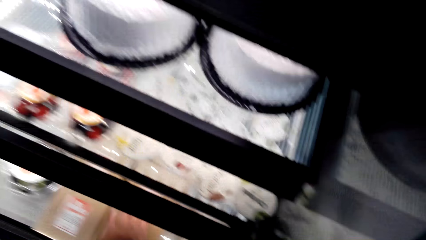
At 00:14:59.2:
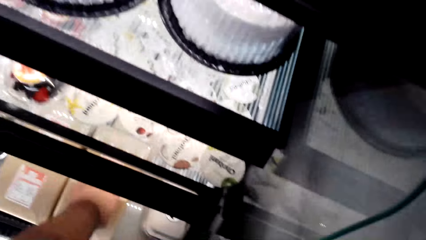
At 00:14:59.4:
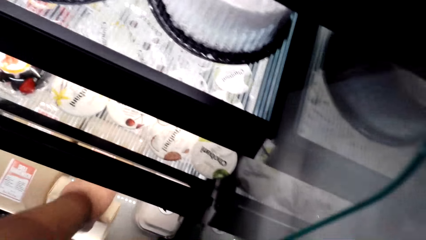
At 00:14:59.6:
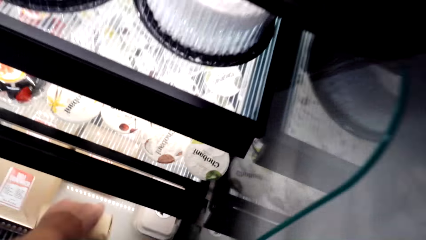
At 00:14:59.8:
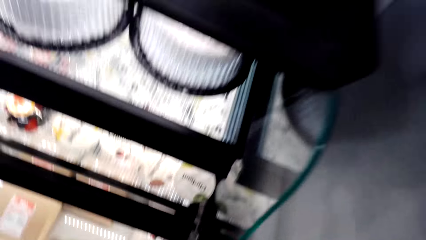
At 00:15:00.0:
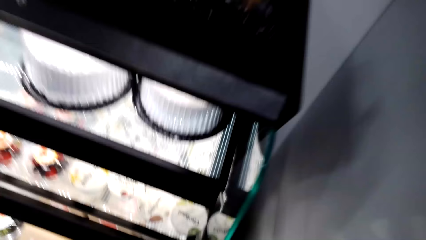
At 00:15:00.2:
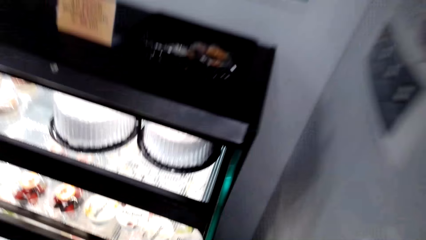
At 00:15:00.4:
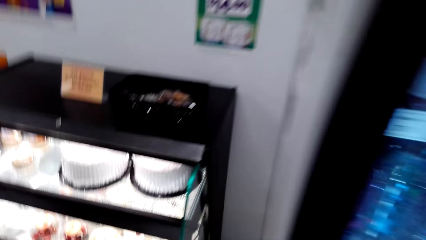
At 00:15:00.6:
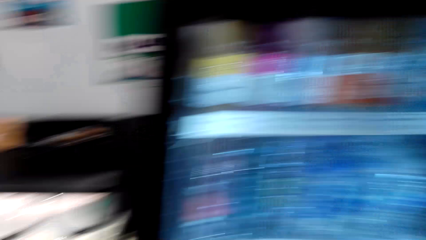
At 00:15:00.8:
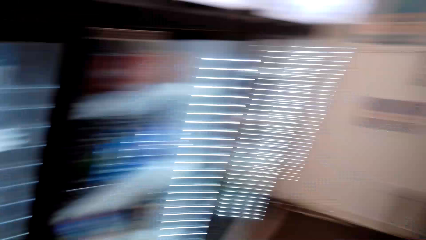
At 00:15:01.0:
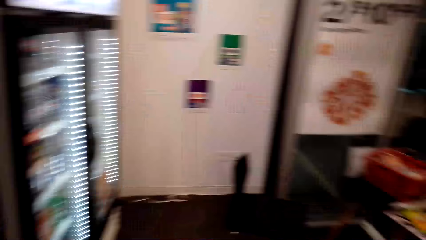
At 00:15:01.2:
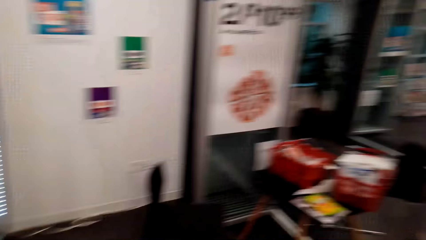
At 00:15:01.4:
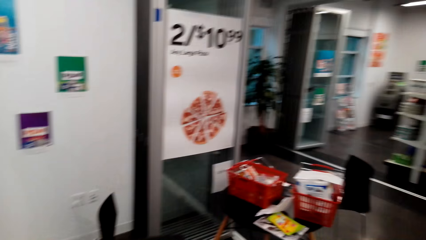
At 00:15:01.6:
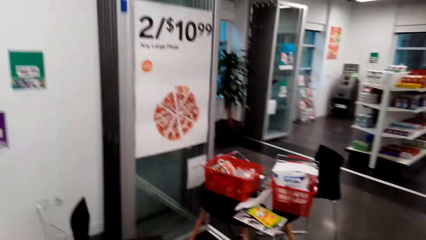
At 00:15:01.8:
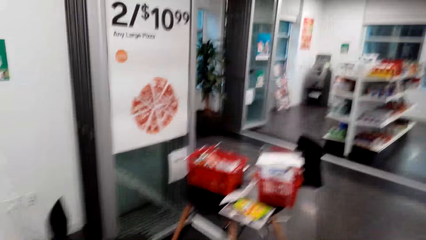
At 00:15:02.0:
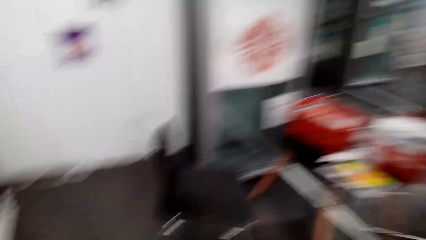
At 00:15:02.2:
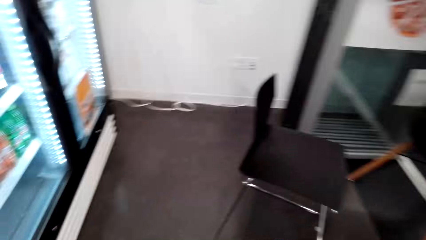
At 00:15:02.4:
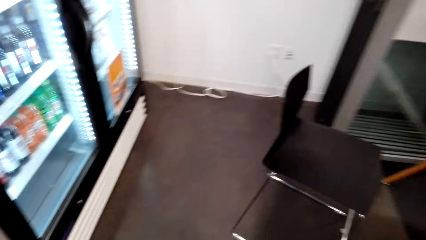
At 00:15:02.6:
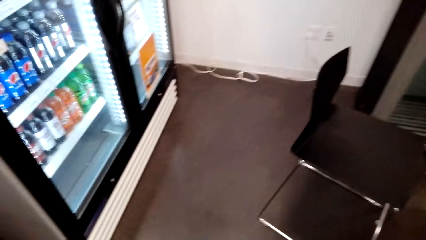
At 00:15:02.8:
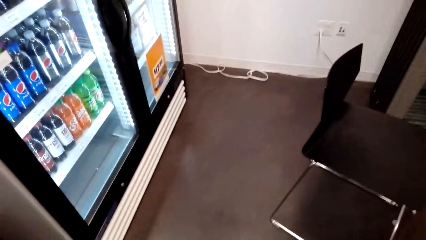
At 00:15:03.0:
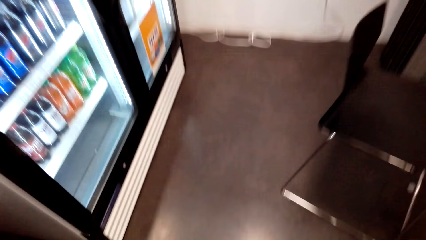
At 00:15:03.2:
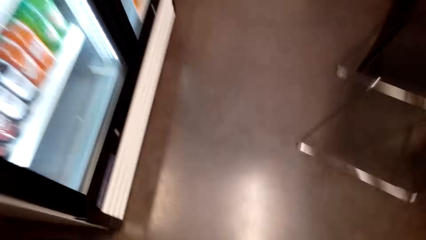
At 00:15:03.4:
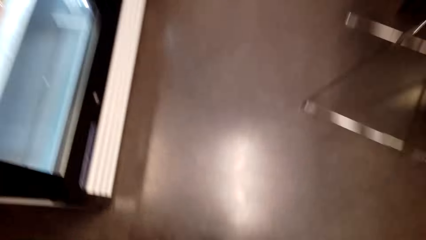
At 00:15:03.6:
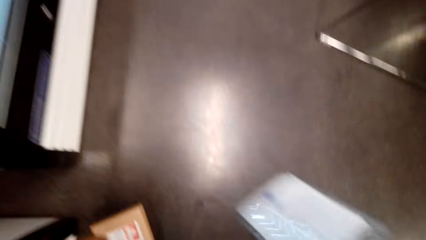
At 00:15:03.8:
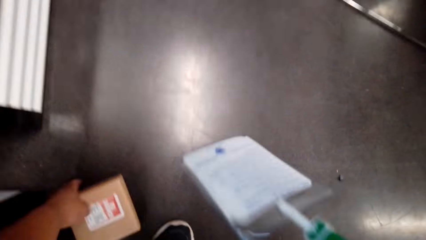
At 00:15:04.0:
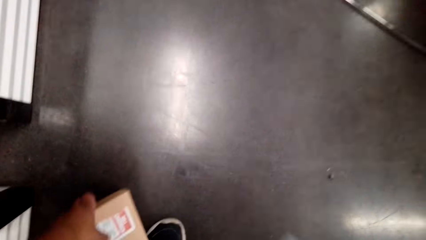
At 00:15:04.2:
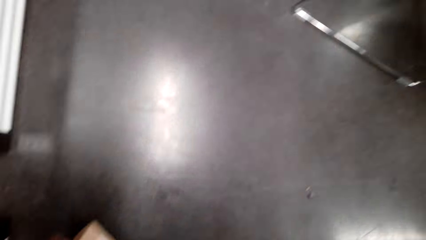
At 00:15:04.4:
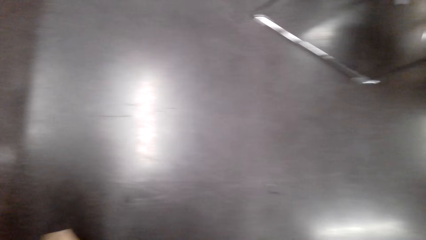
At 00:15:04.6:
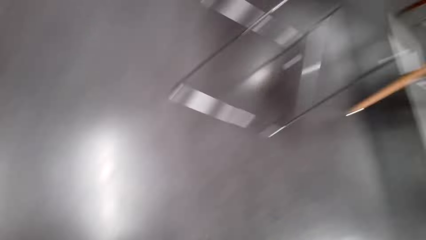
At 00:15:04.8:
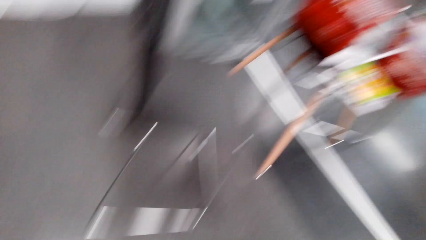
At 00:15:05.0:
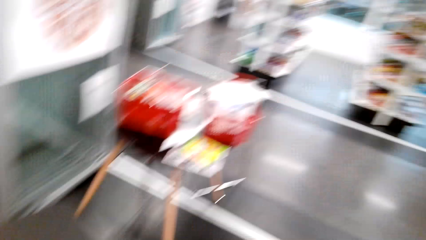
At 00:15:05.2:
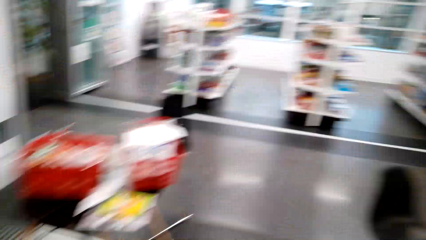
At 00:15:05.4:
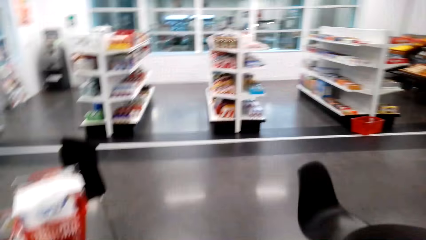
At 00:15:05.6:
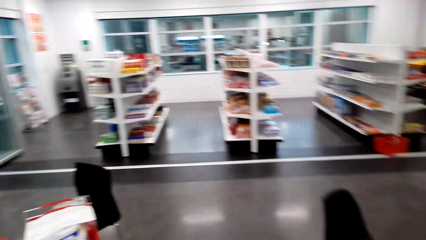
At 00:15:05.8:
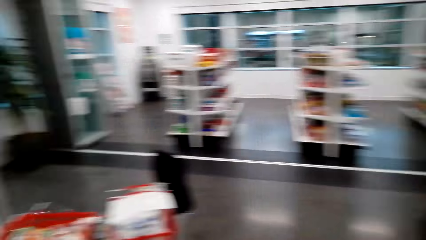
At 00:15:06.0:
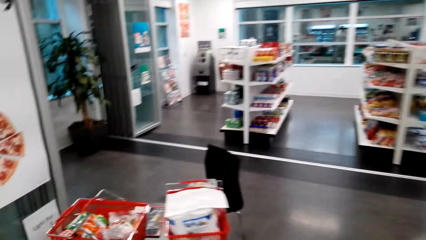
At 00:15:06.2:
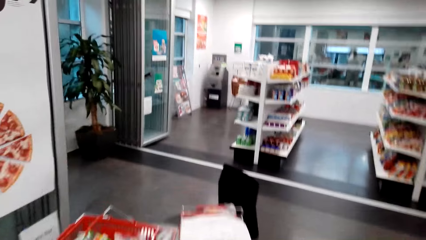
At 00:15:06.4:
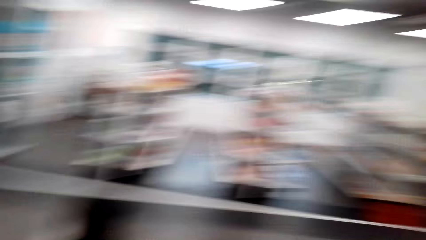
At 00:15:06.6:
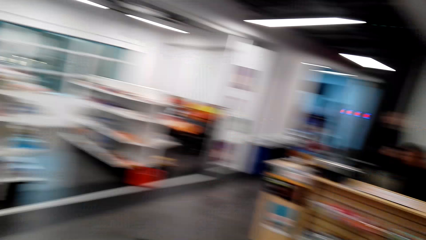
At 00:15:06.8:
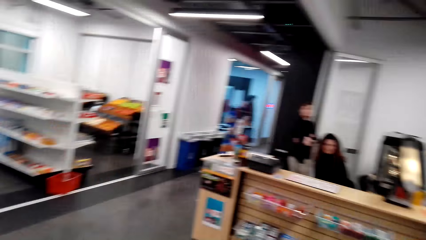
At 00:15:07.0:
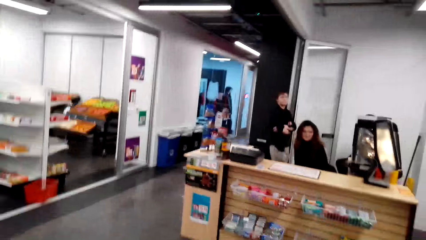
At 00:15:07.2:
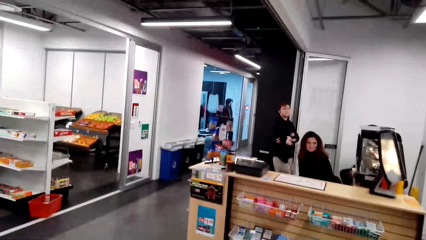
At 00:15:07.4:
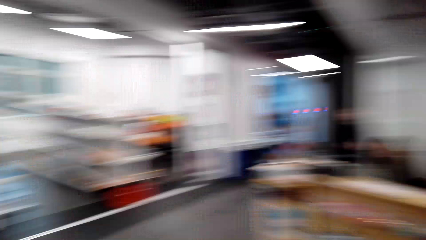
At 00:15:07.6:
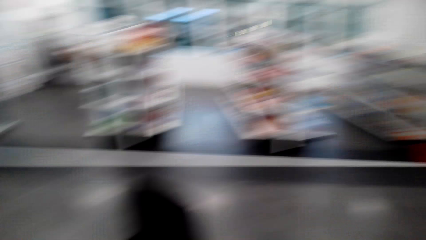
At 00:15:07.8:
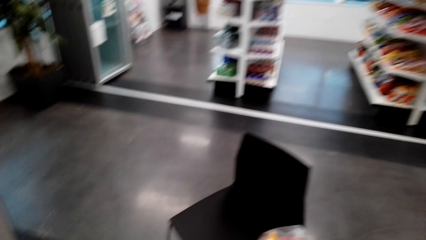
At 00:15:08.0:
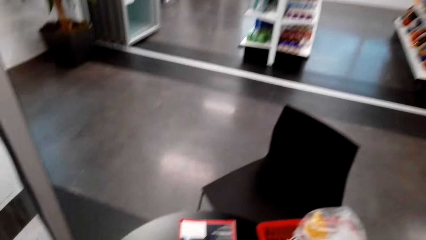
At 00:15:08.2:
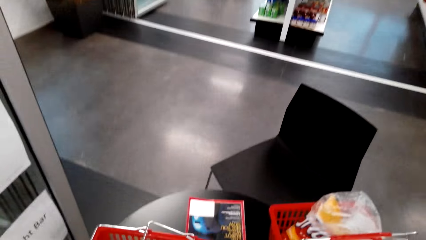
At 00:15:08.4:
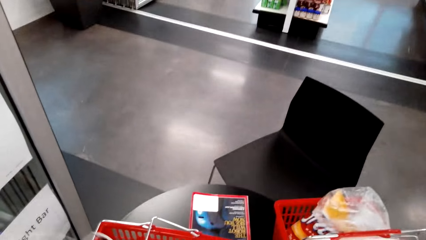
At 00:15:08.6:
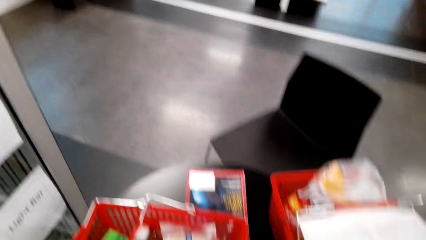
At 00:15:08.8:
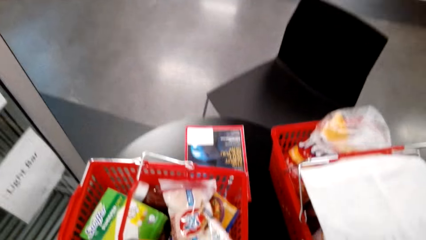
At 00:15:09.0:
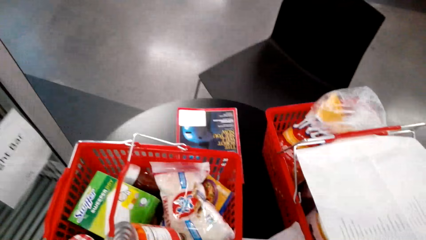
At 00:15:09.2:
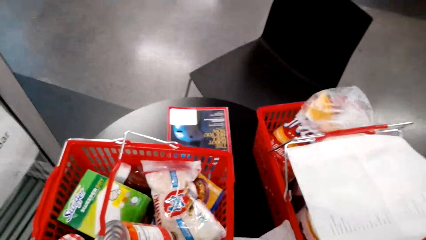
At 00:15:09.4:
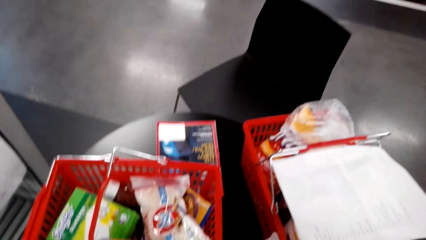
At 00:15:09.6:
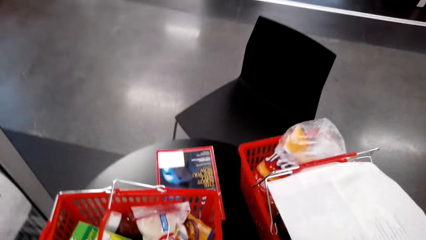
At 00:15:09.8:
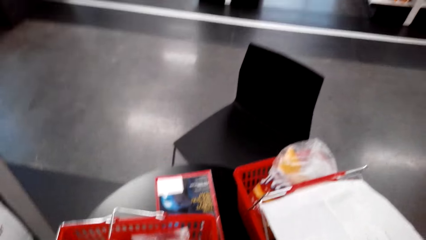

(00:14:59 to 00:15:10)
The camera wearer picks up something on the display. They talk with a lady, touch something, and look around. They walk around, talk with the lady, and look around. They pick up a box on the floor.

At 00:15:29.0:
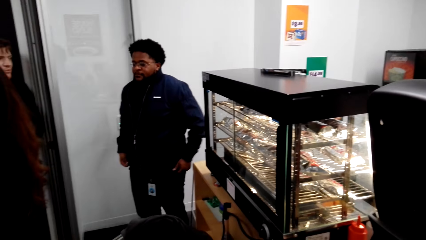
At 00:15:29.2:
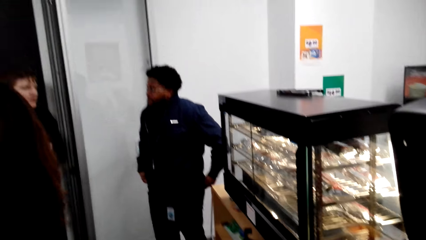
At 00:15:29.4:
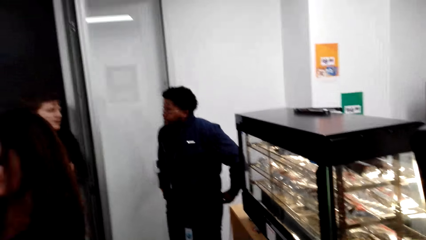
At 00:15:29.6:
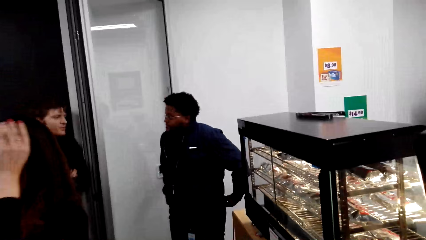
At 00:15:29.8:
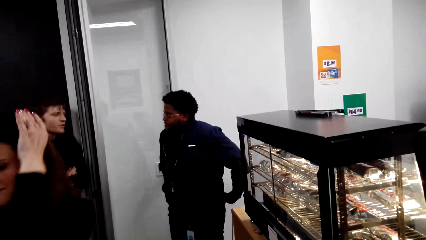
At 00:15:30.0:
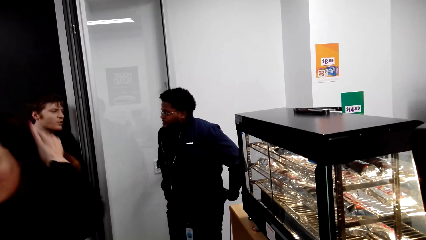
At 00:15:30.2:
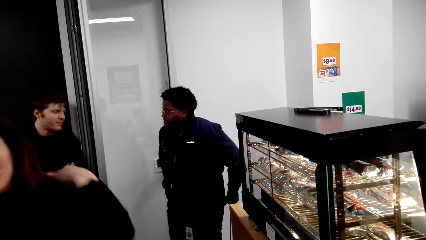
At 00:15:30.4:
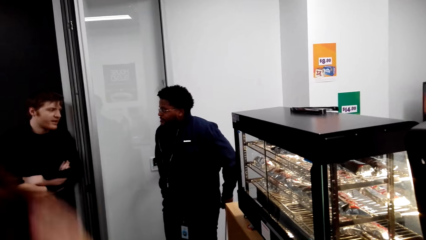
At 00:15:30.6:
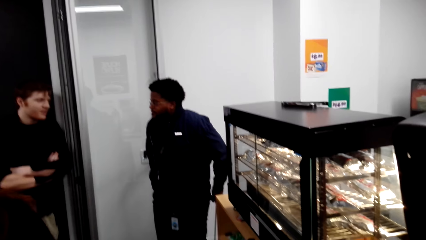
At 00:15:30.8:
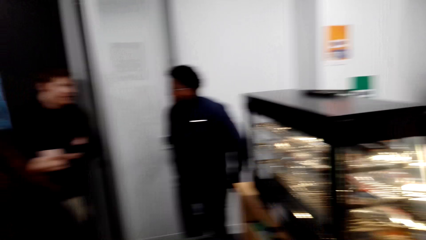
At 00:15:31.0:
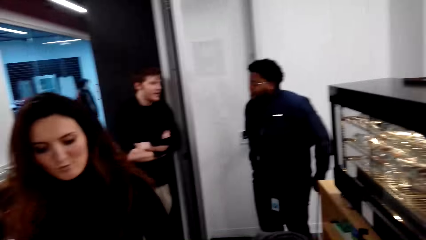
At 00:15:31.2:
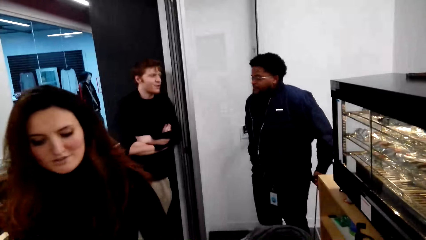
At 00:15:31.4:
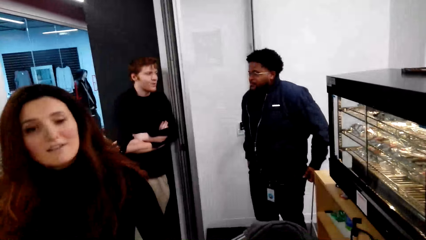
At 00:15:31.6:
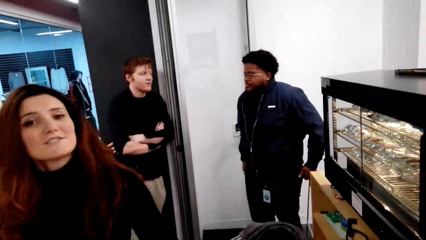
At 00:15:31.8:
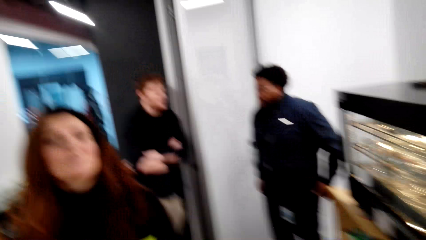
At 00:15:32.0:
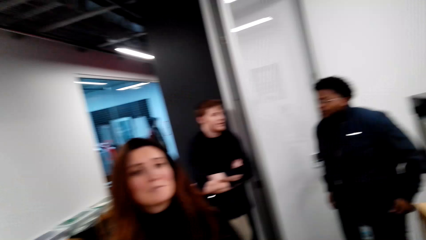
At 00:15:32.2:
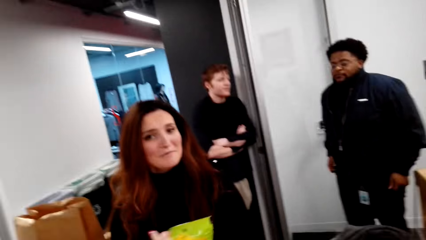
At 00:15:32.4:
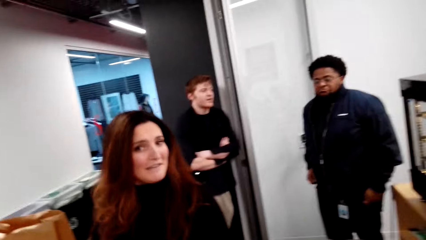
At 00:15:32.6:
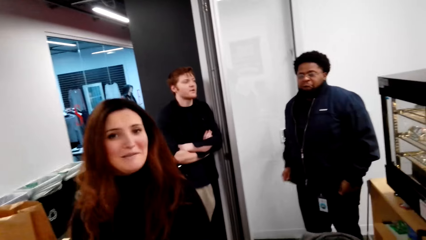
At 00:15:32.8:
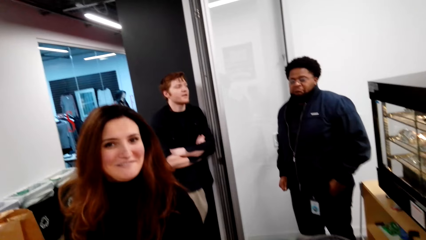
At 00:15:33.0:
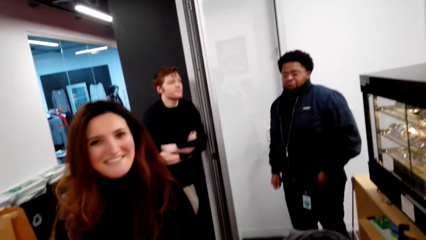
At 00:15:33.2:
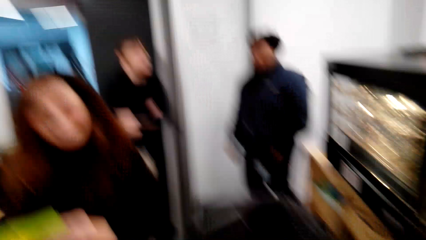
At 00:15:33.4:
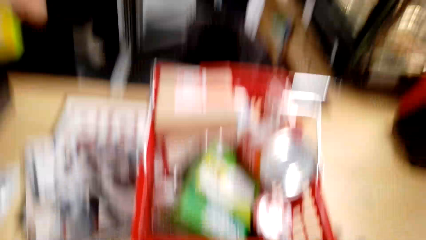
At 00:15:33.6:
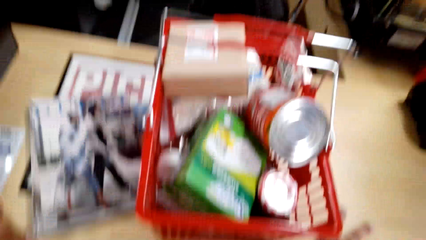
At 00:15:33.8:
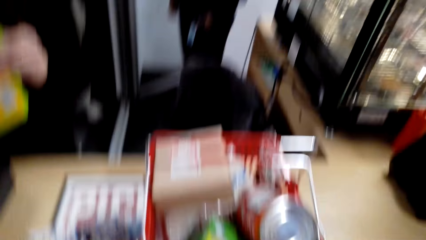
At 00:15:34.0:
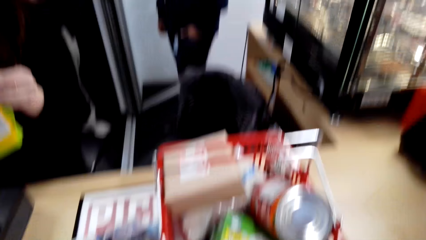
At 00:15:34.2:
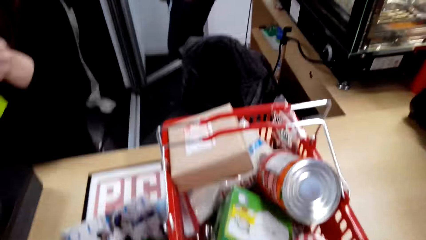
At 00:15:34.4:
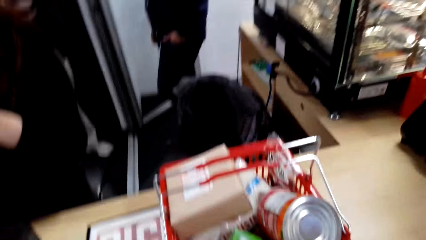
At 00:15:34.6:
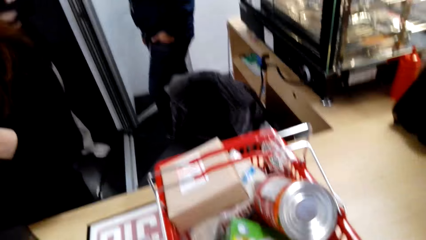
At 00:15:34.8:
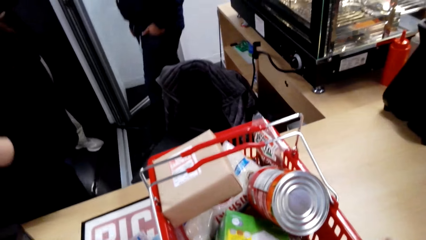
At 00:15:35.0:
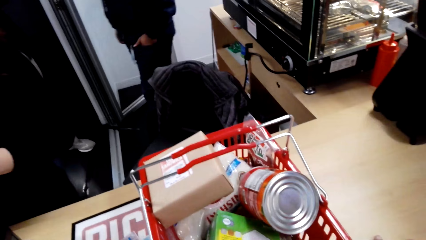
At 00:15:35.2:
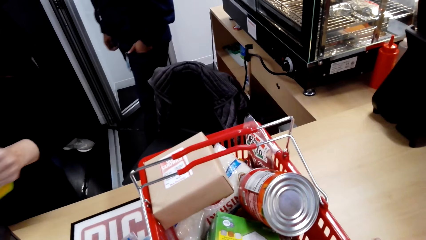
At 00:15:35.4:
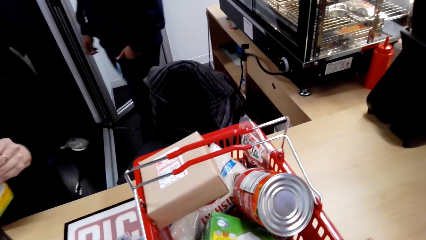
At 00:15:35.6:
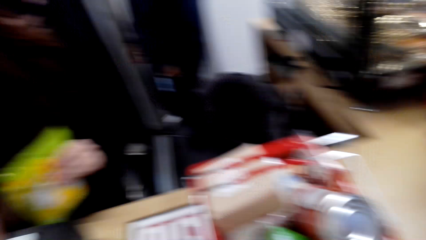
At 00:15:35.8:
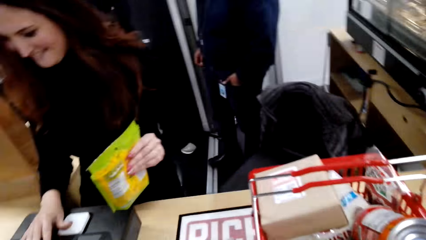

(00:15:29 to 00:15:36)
A cashier touches hair. The camera wearer looks around and talks with the cashier.
